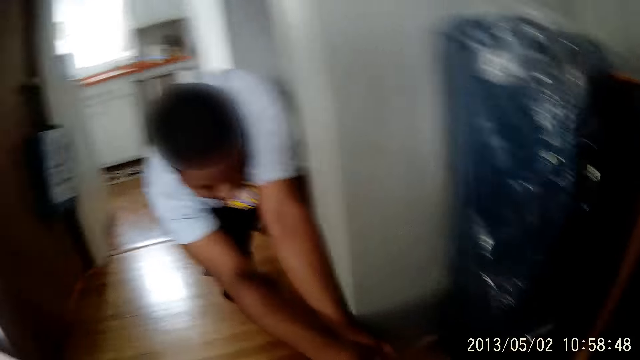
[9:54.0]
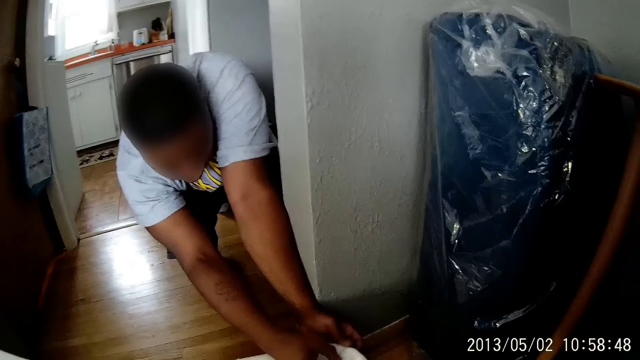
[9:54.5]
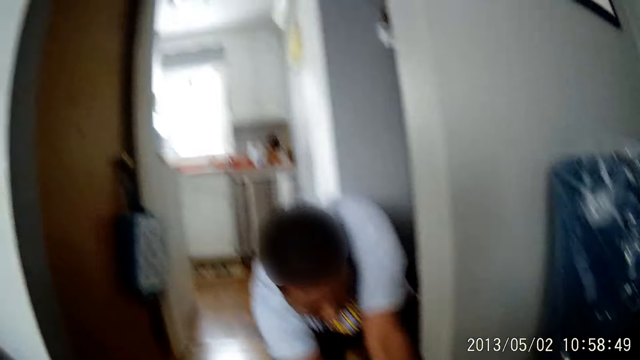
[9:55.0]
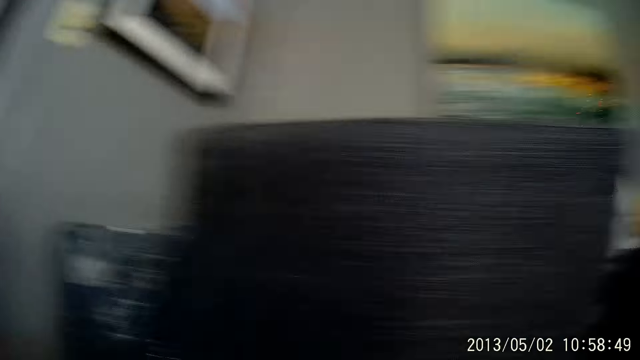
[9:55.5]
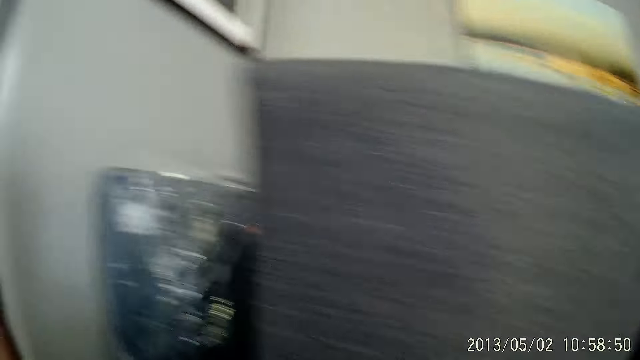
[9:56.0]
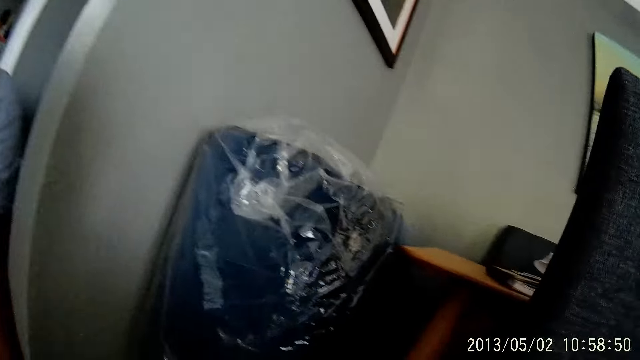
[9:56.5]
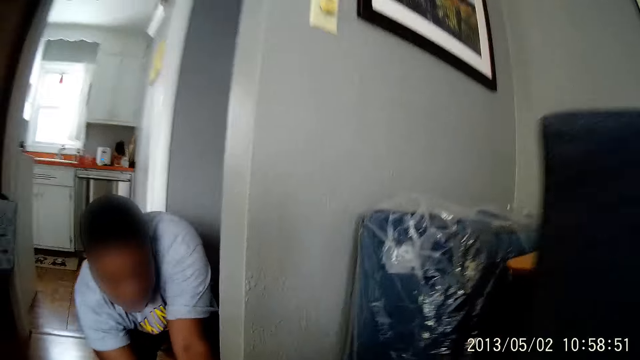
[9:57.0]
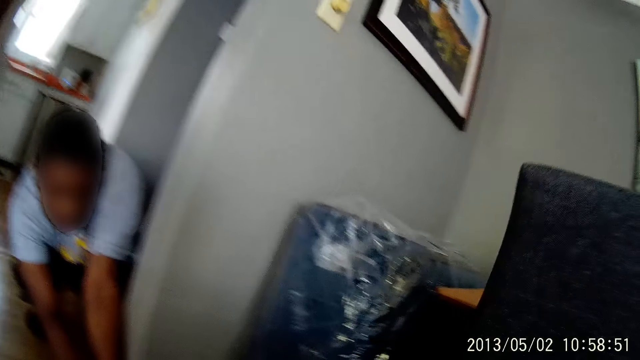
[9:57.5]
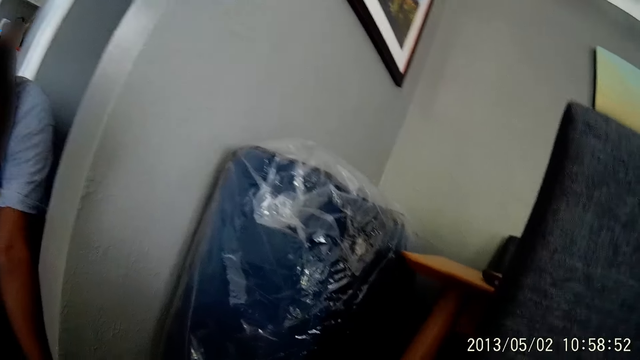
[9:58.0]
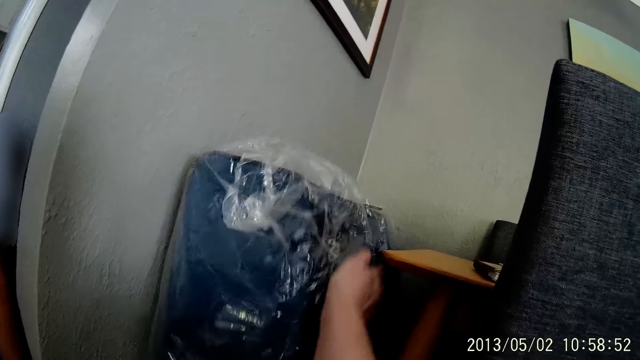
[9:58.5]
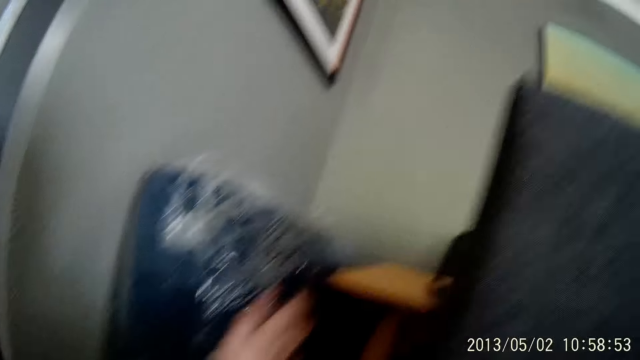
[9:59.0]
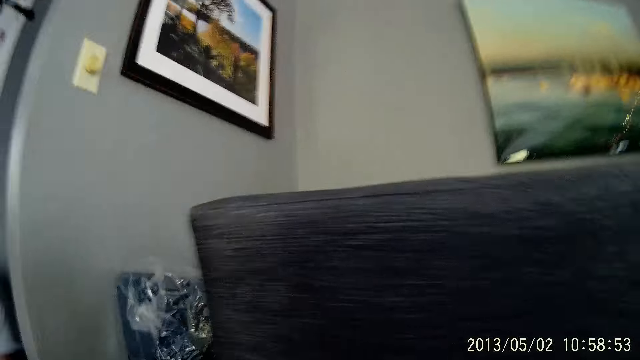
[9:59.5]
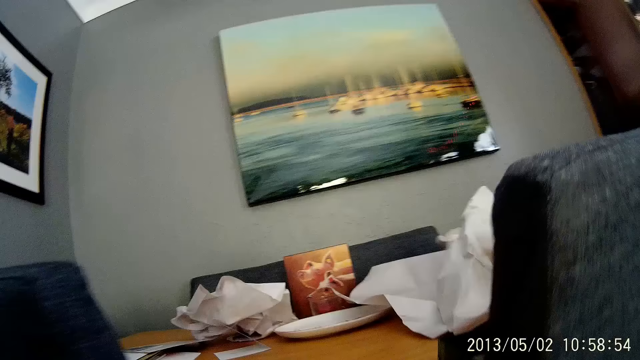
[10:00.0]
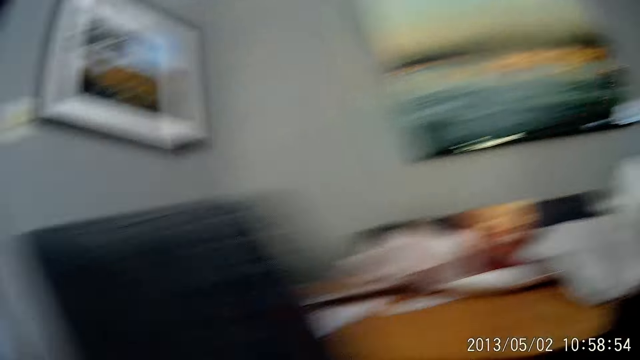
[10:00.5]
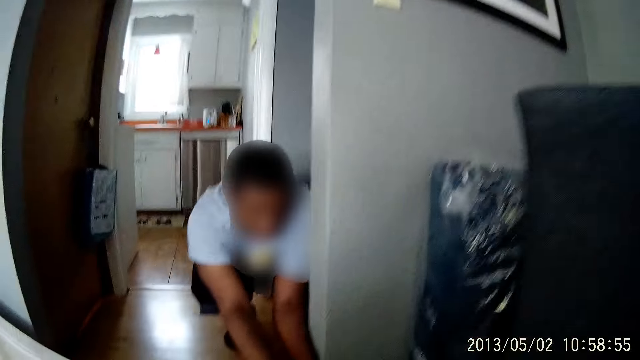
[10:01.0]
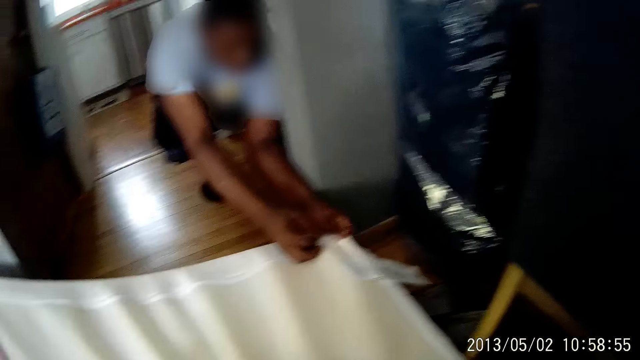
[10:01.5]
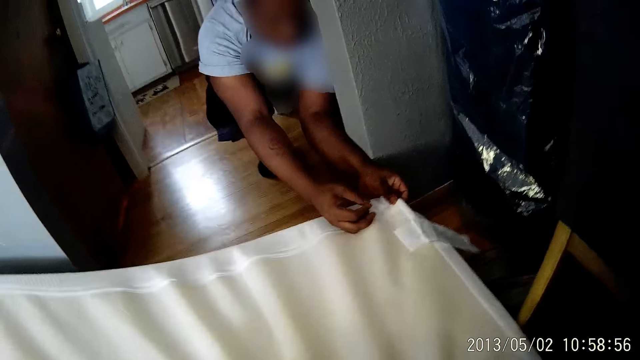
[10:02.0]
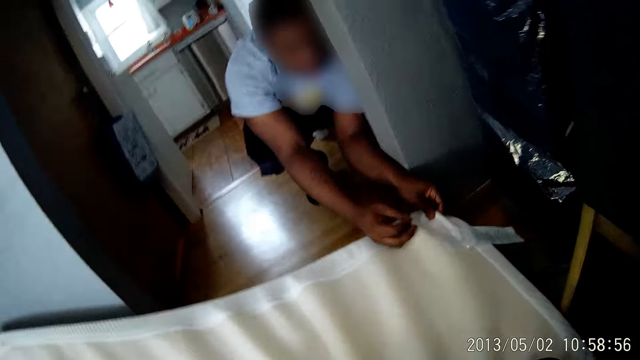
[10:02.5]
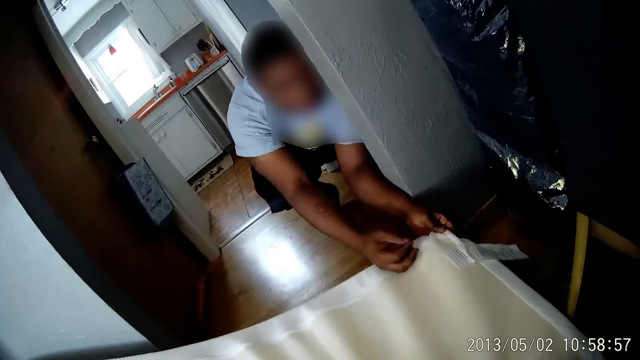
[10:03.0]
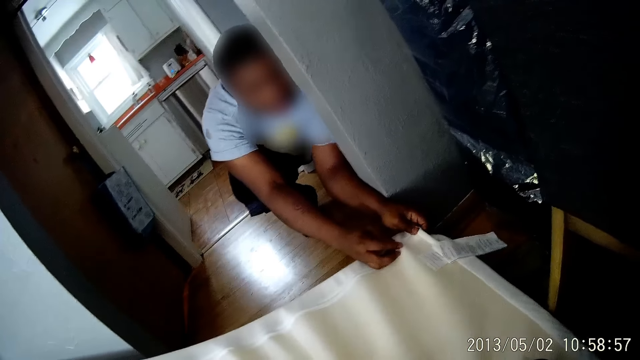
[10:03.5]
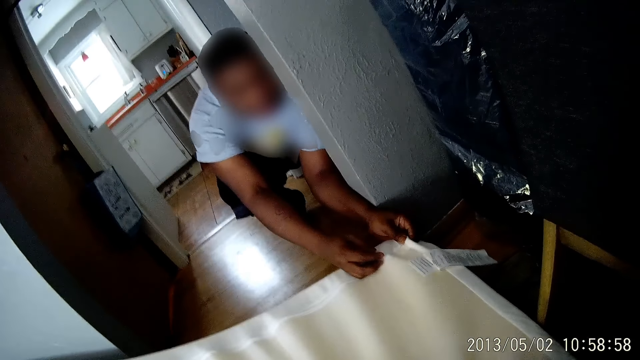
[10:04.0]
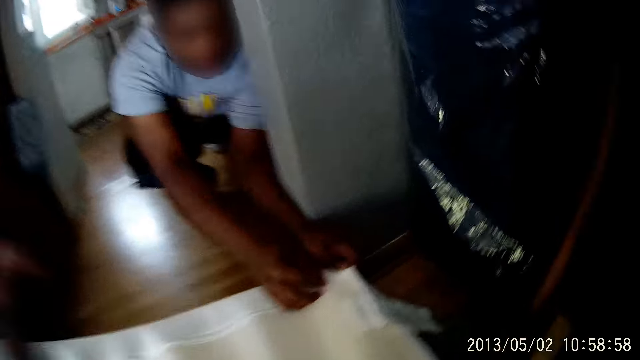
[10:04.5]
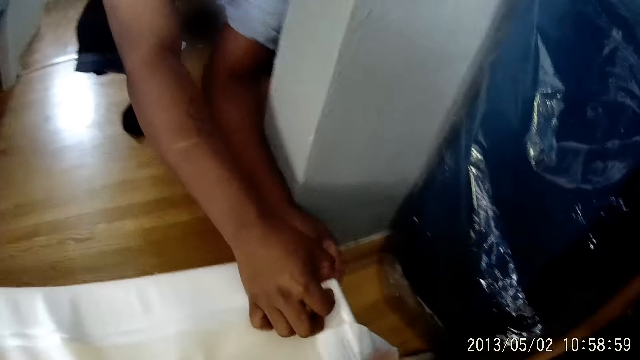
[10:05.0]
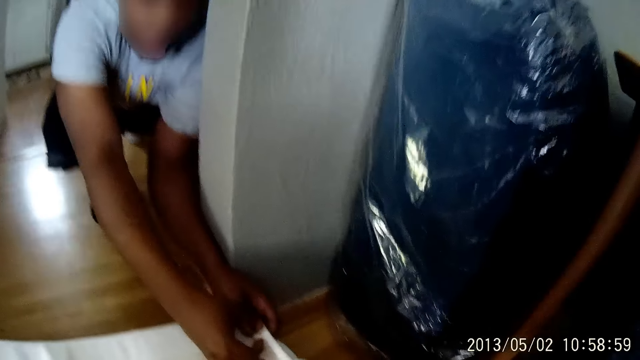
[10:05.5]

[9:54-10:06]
The camera wearer touches a box with her right hand.

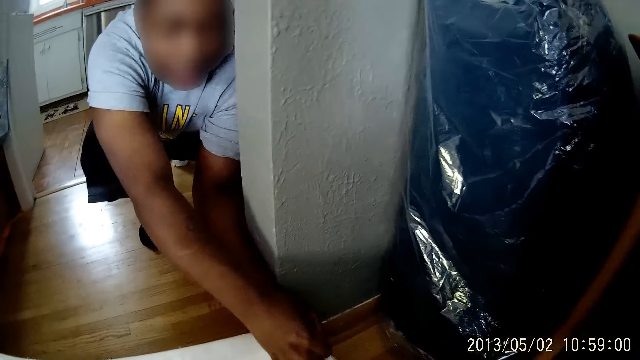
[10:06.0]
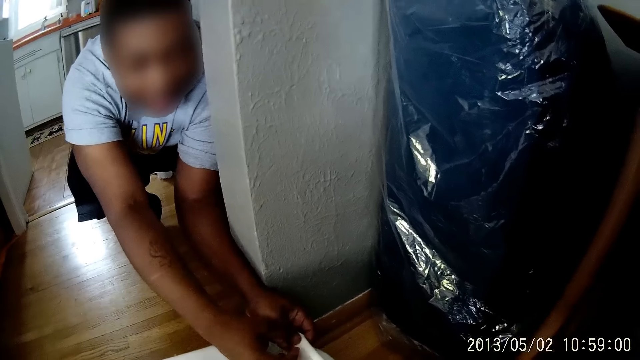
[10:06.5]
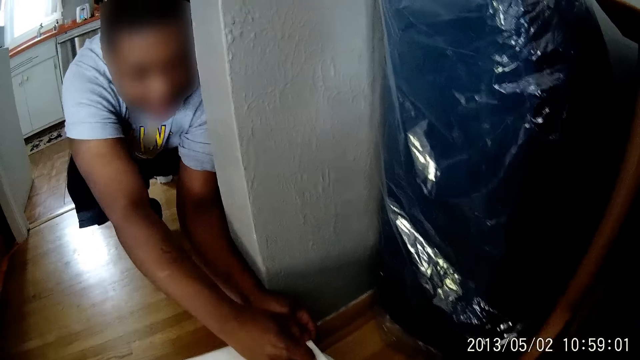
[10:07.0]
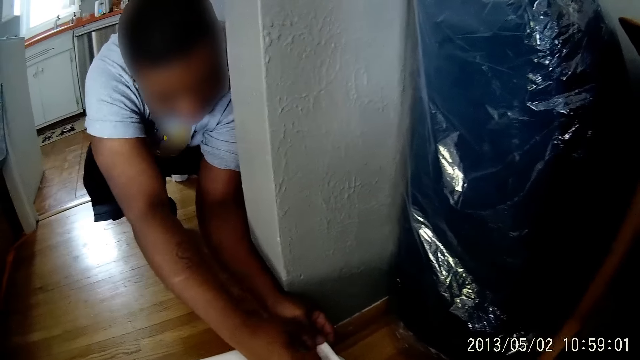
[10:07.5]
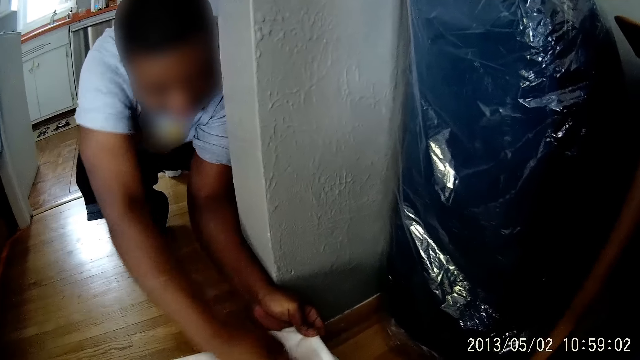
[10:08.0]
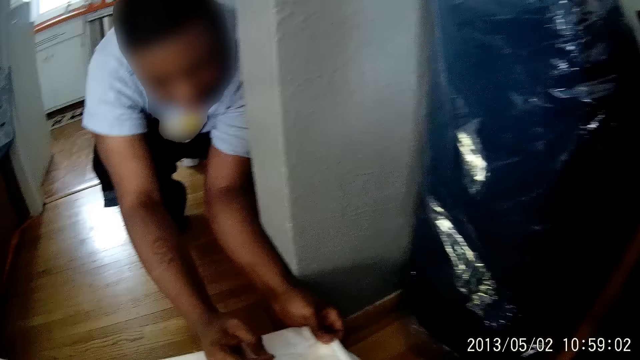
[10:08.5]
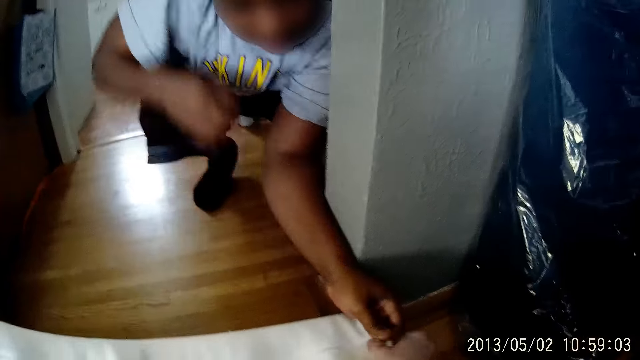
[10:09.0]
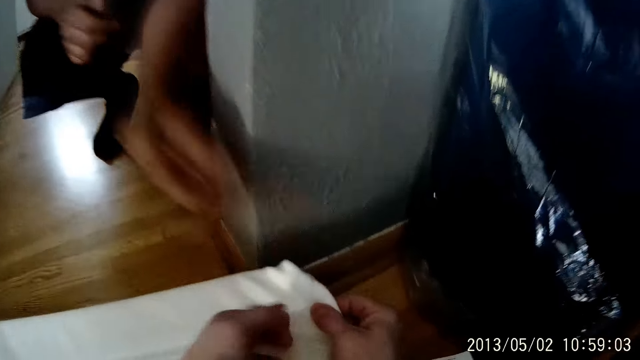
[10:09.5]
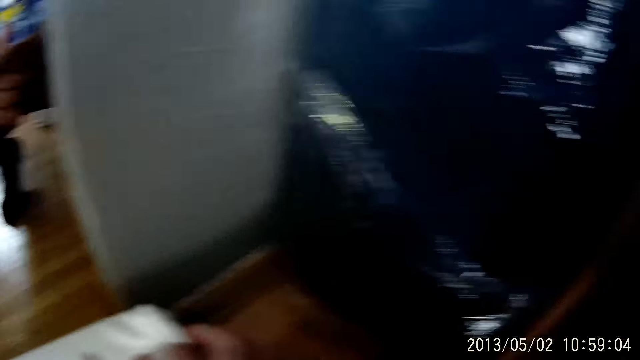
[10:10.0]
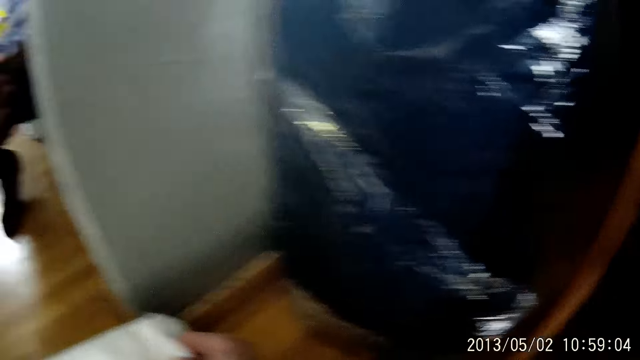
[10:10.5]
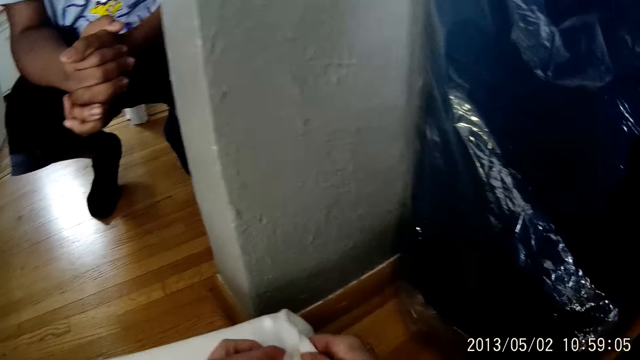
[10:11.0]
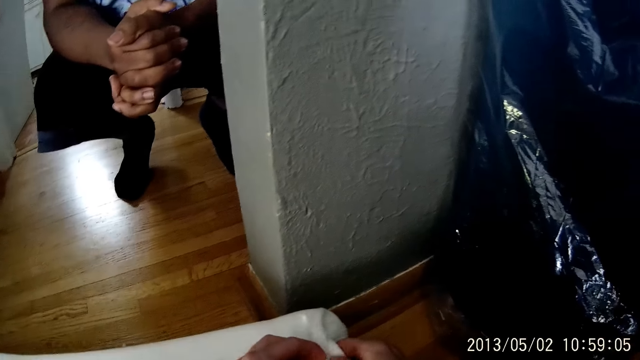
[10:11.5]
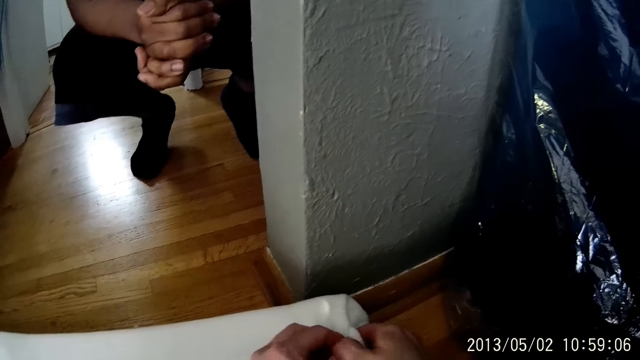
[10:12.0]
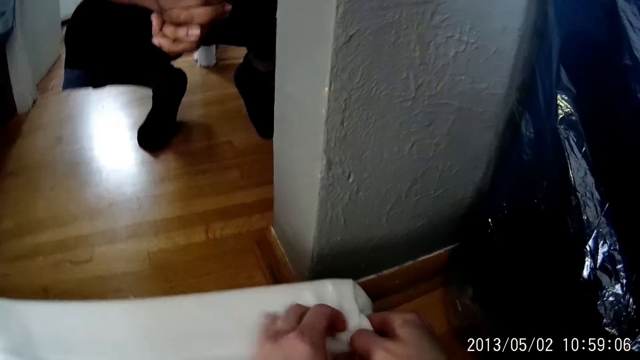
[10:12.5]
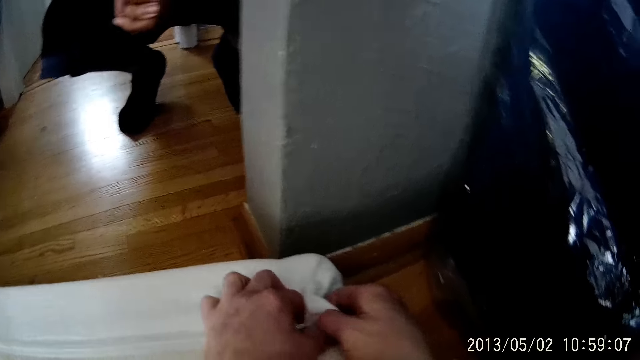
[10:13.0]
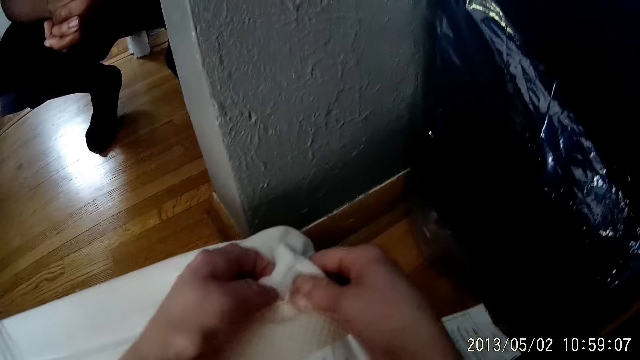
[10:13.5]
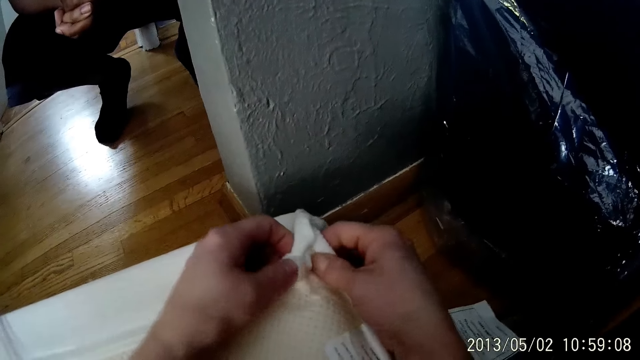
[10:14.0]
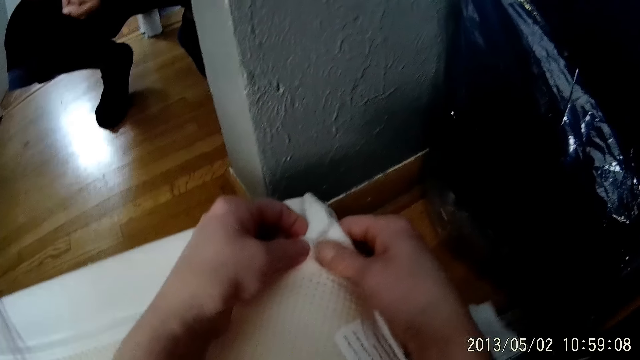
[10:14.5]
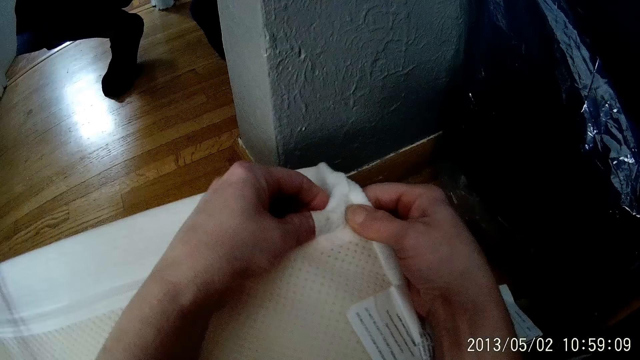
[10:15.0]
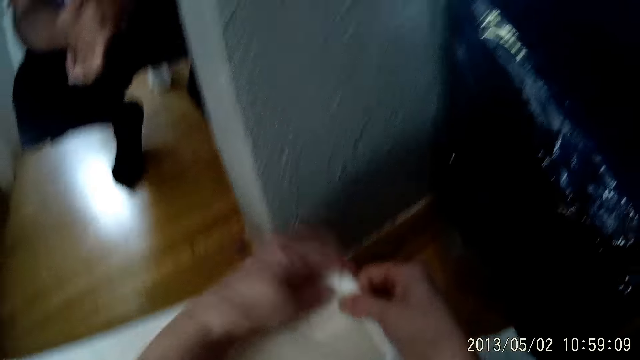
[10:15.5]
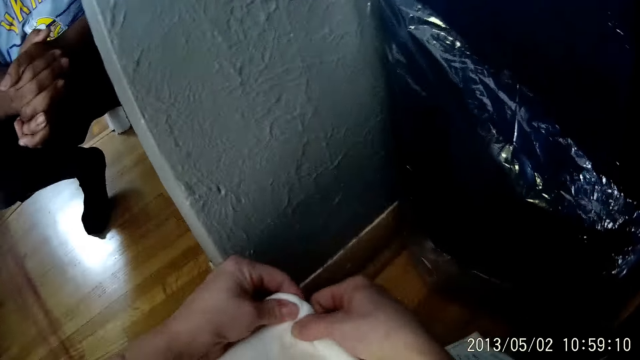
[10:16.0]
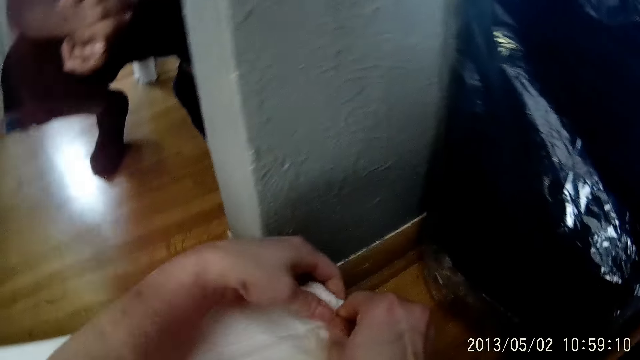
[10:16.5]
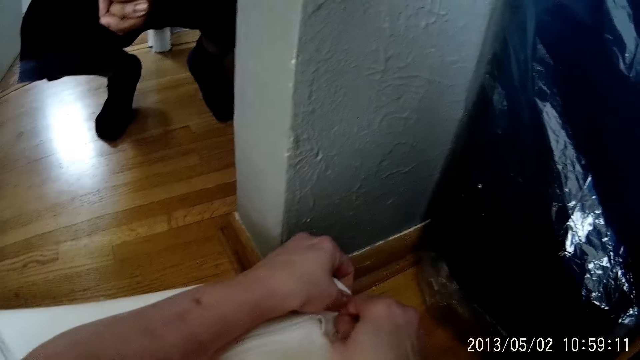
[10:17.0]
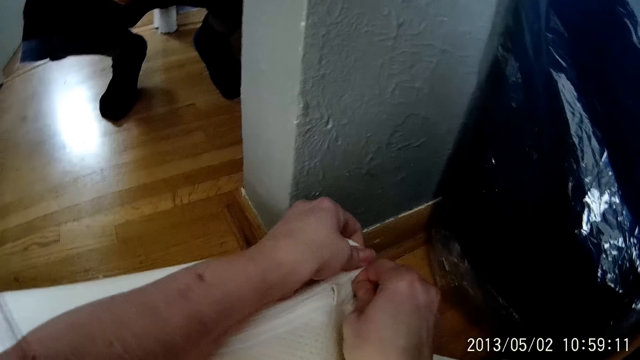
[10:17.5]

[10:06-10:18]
The camera wearer fixes the mattress cover. They pinch the bedsheet with both hands.
